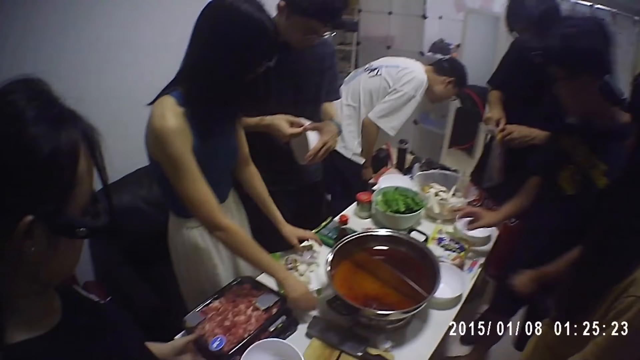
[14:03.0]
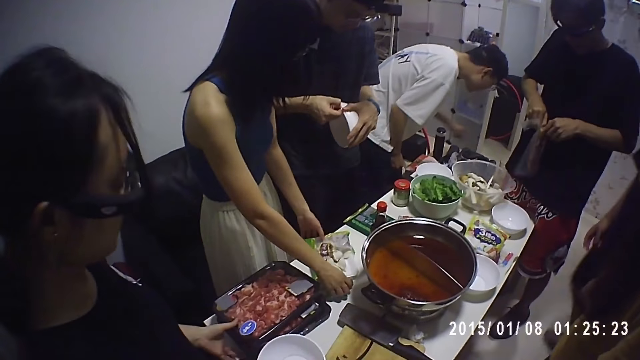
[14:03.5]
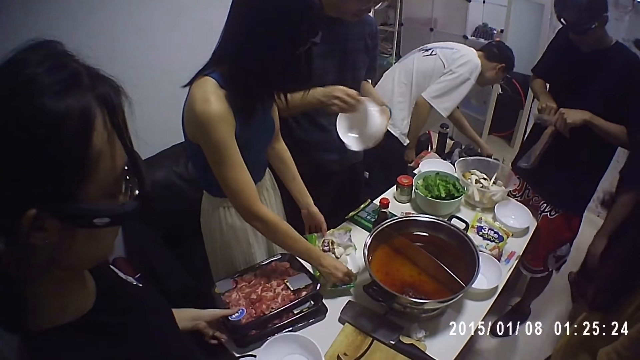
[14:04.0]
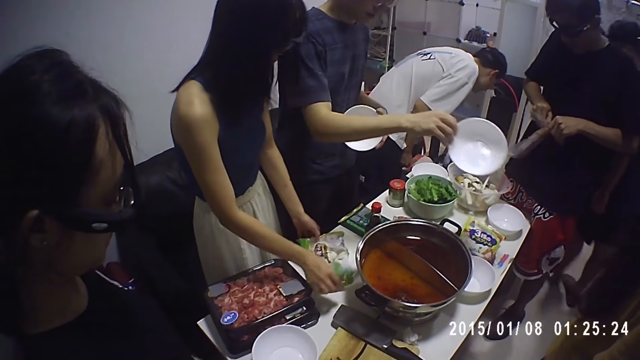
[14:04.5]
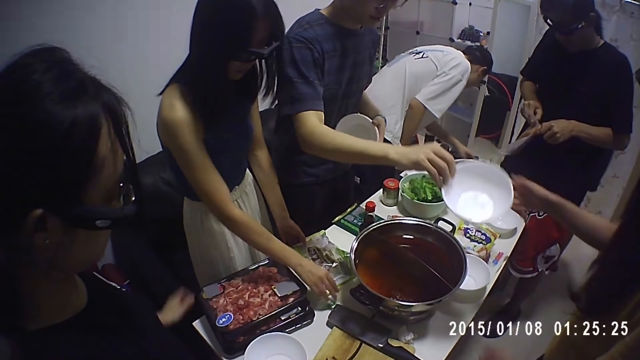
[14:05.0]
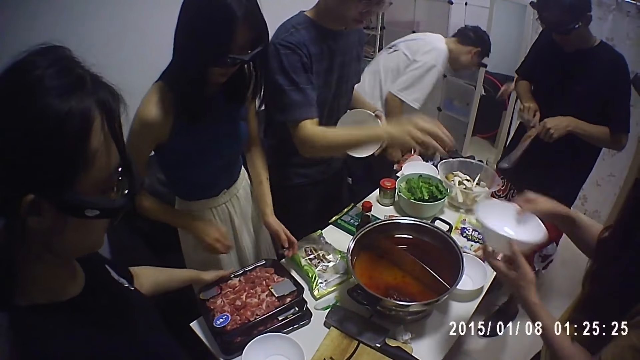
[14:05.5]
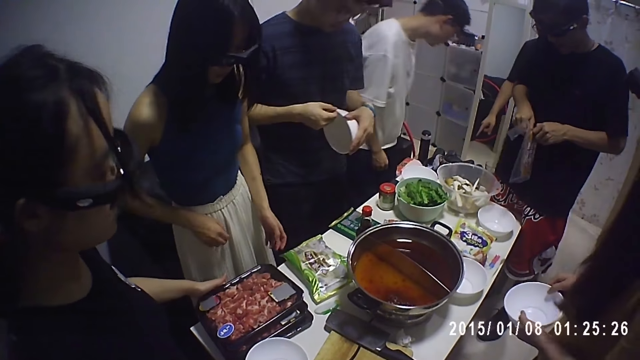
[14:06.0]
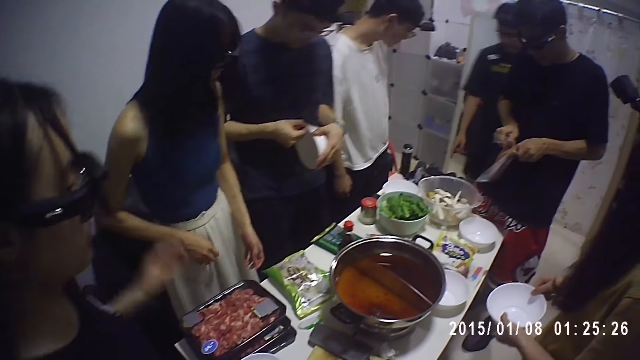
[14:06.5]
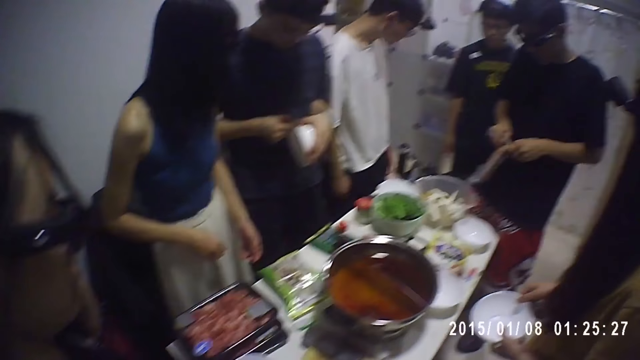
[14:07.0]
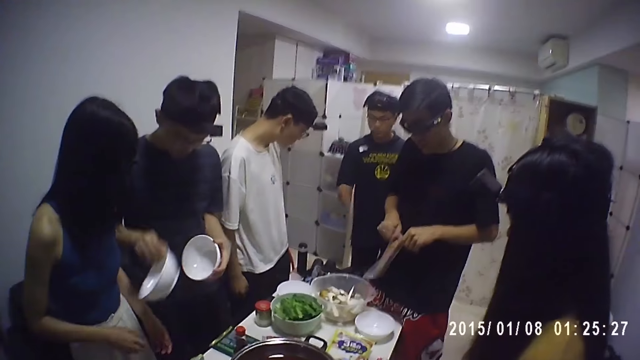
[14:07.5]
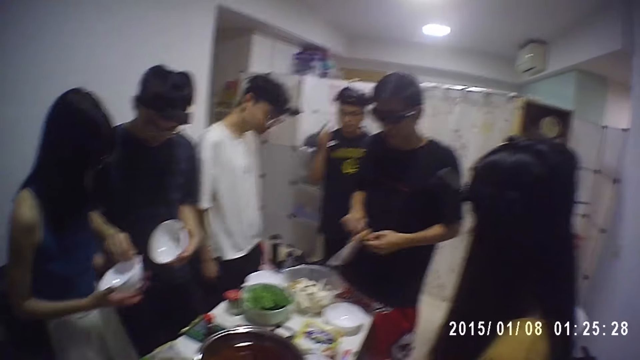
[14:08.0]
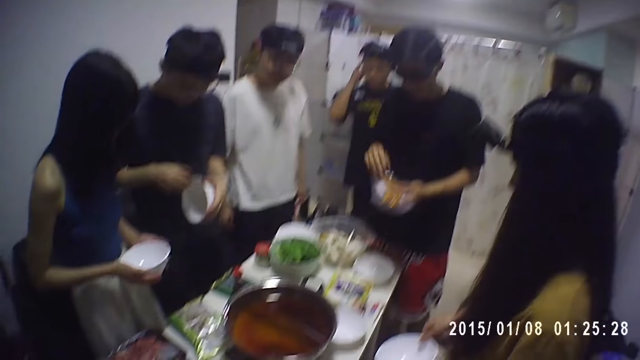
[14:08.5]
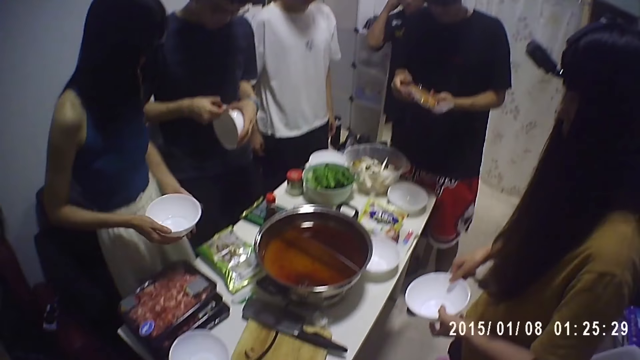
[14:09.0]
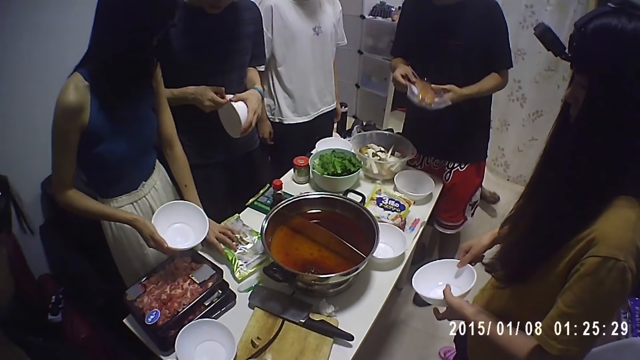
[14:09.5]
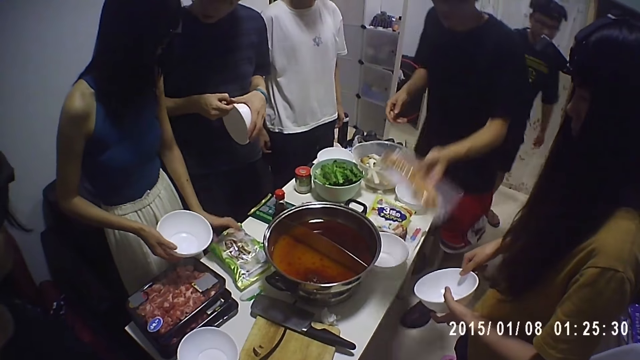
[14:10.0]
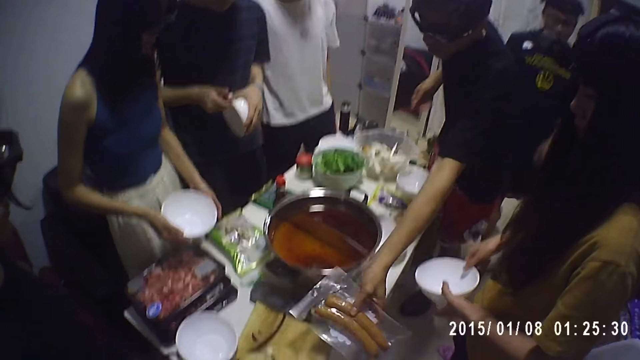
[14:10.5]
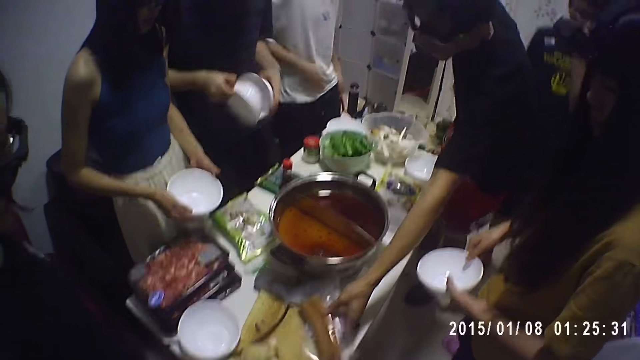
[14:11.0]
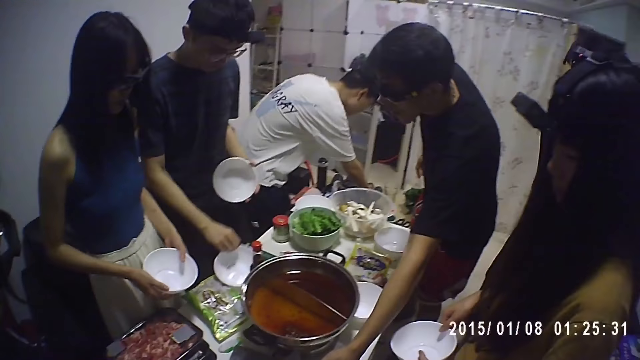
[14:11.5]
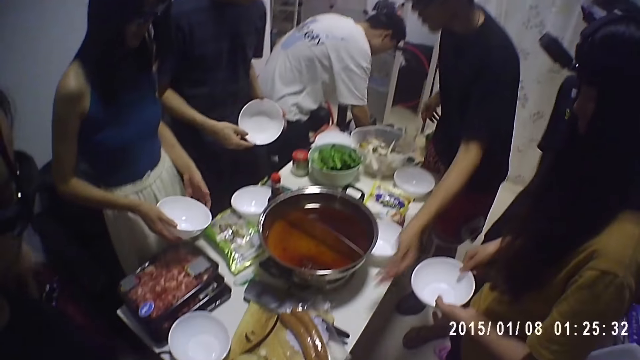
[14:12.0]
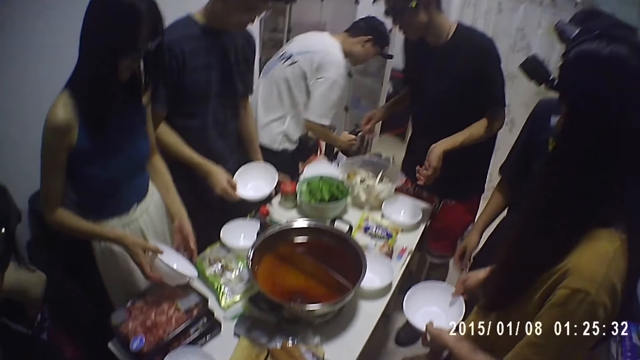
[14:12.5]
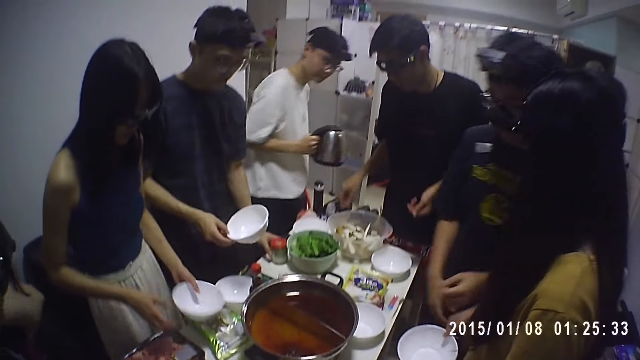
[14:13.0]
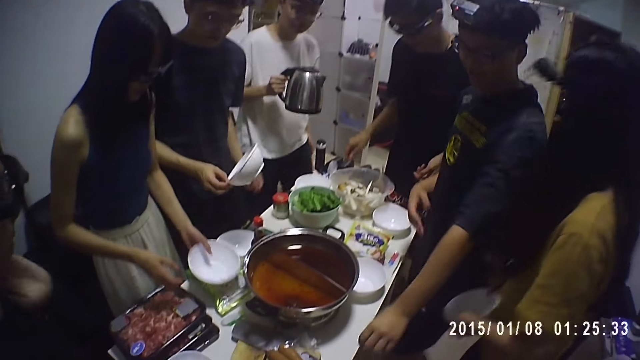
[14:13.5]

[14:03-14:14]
A woman drops the pack of shrimps on the table with both hands. Another woman adjusts packs of meat on the table with her left hand. A man gives the plate in his right hand to a third woman. He takes out a plate from the pile of plates in his left hand with his right hand. The camera wearer holds a plate with both his hands. The man gives the plate in his right hand to the first woman. He takes out a plate from the pile of plates in his left hand with his right hand. Another man drops the nylon of sausage in his left hand on a chopping board on the table. The first man drops the plate in his right hand on the table. A third man picks up a kettle on a table with his right hand.

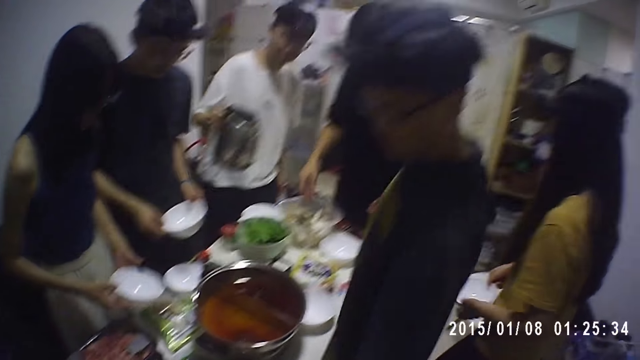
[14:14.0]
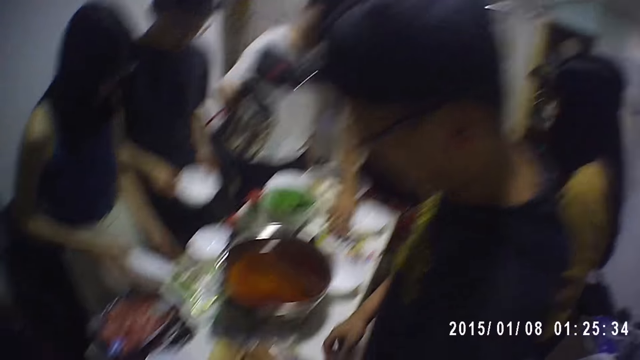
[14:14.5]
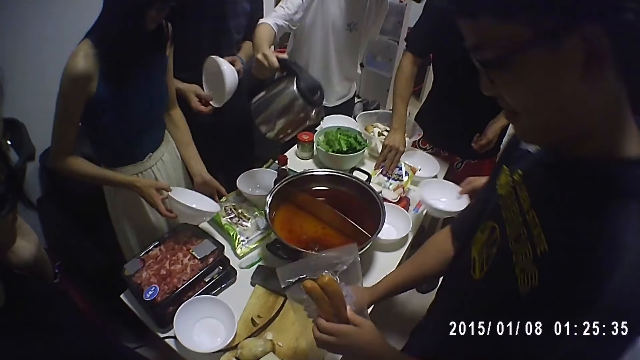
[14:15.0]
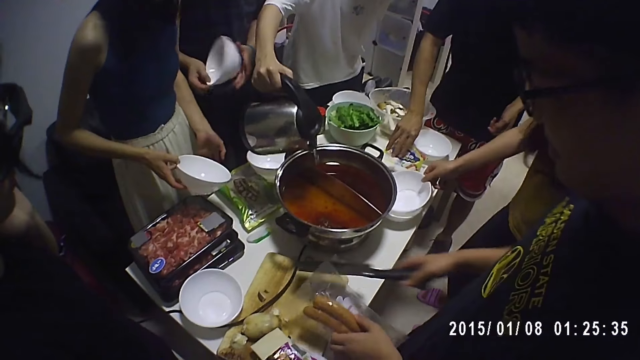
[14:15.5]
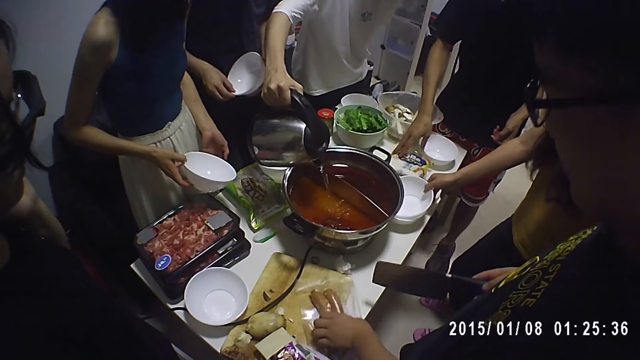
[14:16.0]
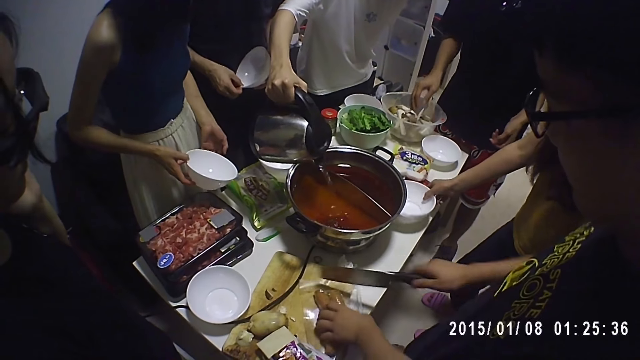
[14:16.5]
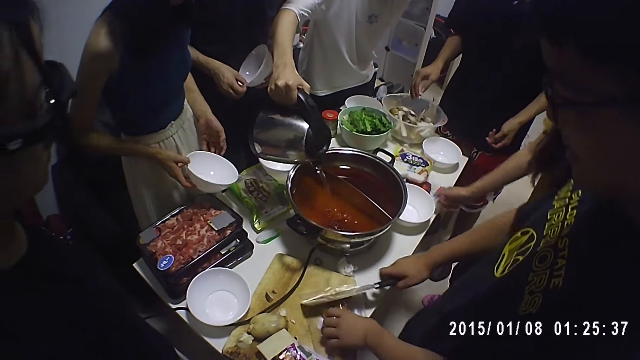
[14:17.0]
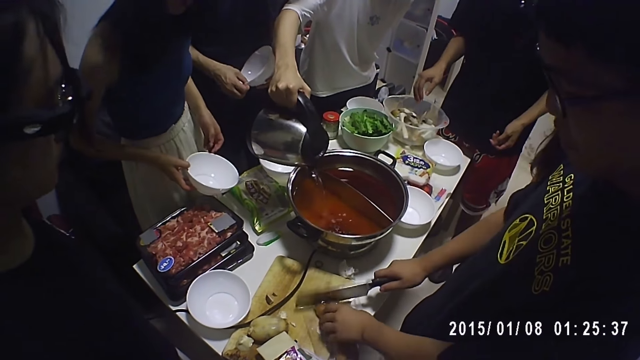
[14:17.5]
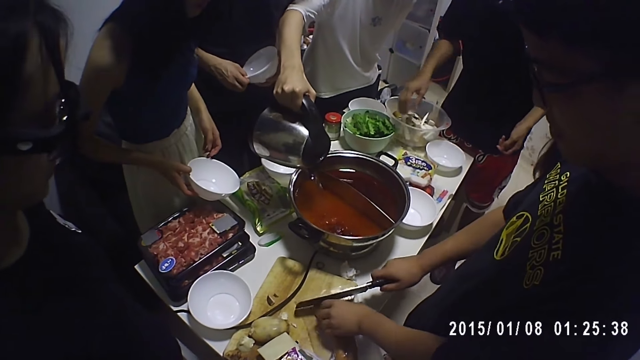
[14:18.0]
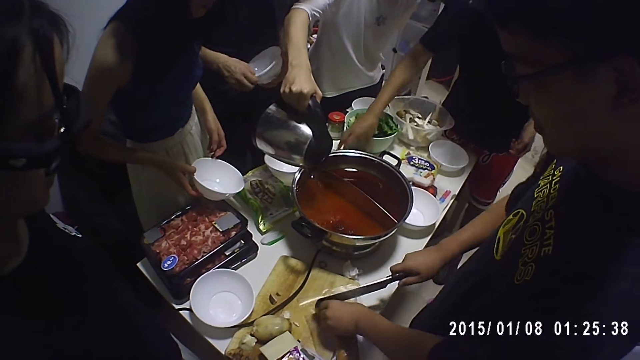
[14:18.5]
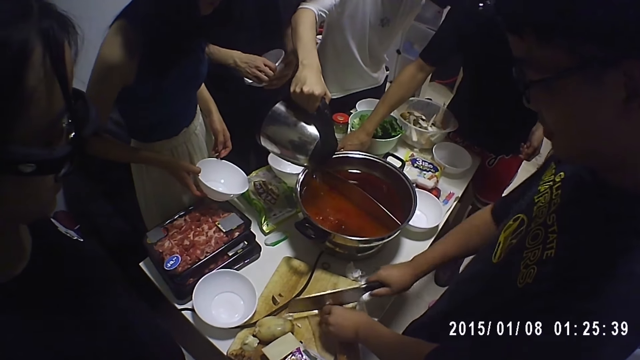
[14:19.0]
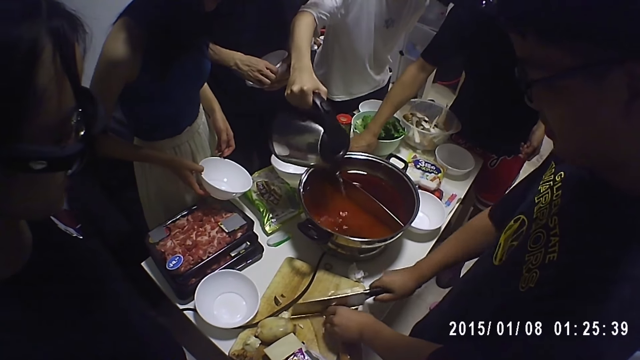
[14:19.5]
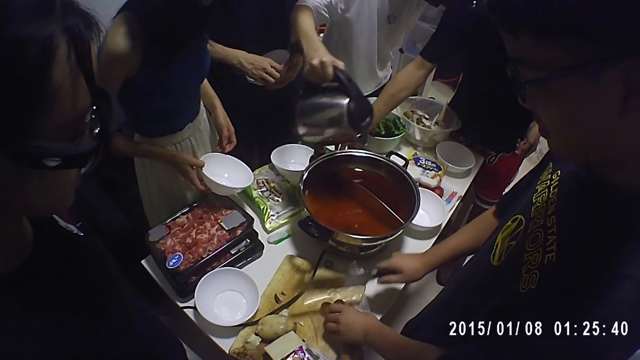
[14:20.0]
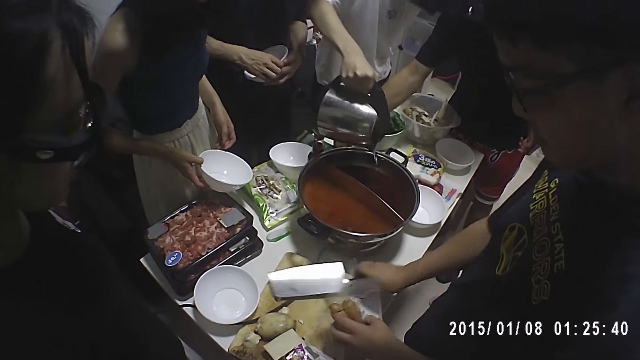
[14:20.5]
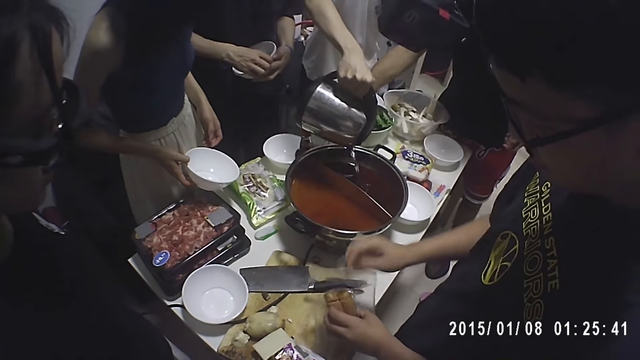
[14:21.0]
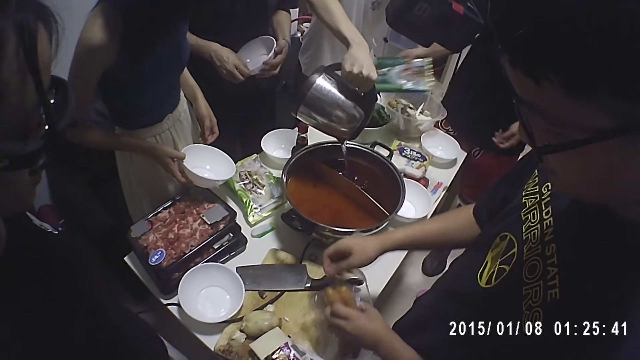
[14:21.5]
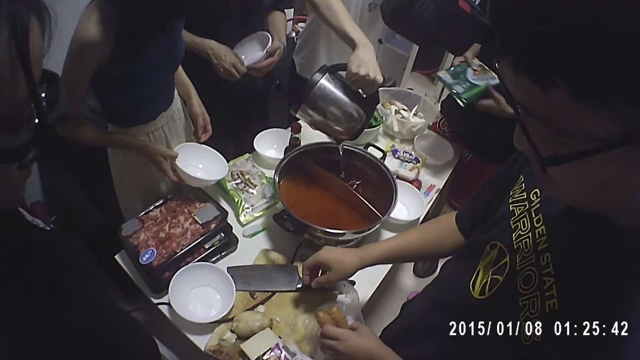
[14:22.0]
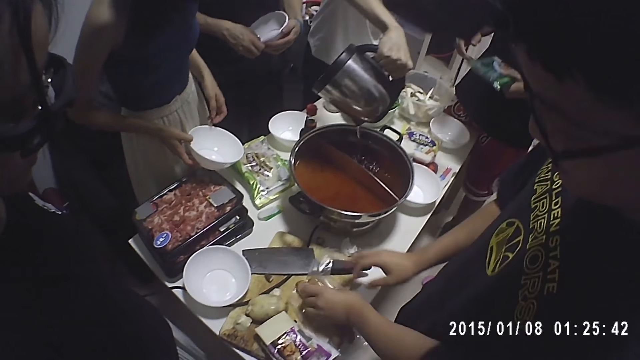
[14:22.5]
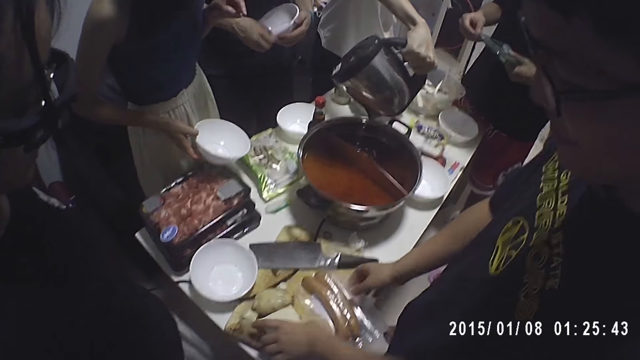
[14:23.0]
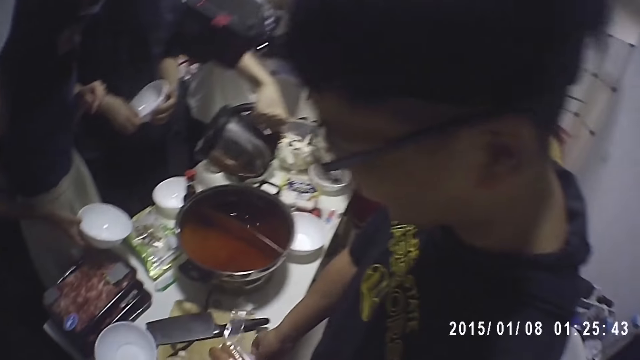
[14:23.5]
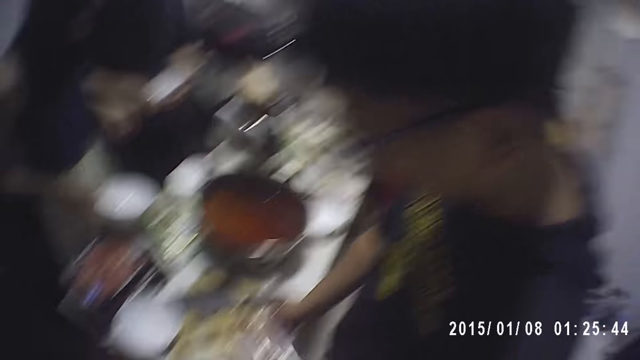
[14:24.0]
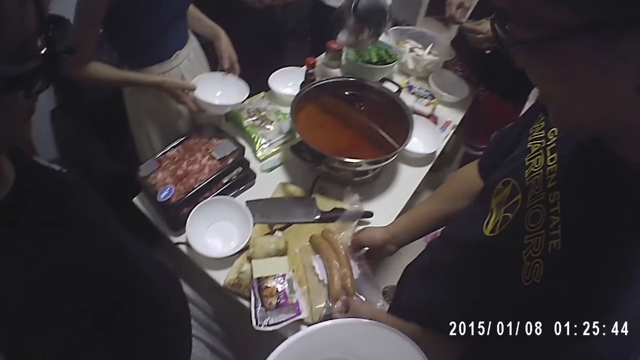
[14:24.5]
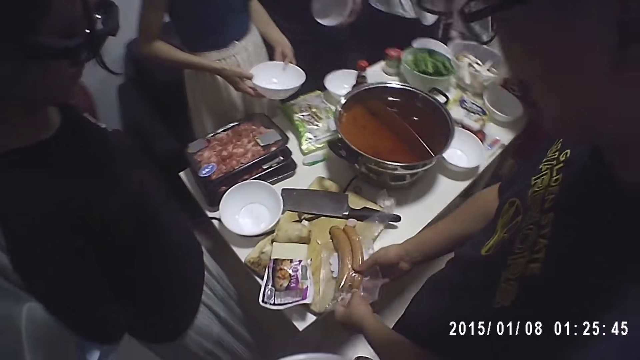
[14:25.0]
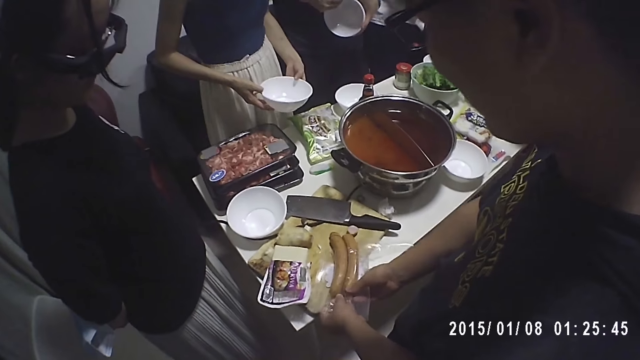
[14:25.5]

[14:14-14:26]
A man picks up a knife on the chopping board with his right hand. Another man pours water from the kettle into a pot on the table. A woman drops the plate in her right hand in the plate on the table. The first man drops the pack of sausage in his left hand on the chopping board. The camera wearer looks around. The first man cuts the sausage on the chopping board with the knife in his right hand. A third man picks up a pack of pressed veggie on the table with his right hand. The first man drops the knife in his right hand on the chopping board. He drops the pack of sausage in his left hand on the chopping board. He brings out the sausage from the nylon with both hands.
